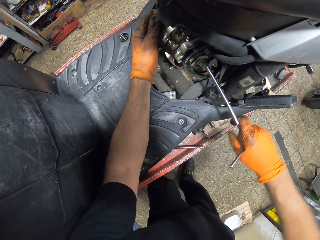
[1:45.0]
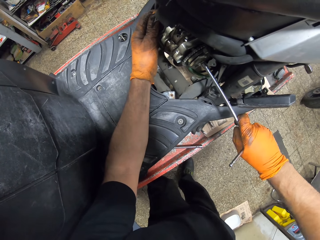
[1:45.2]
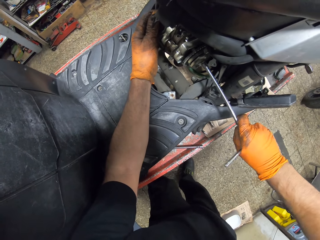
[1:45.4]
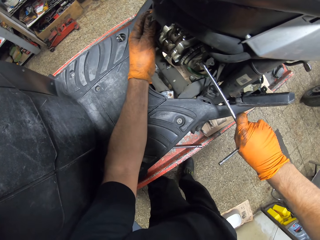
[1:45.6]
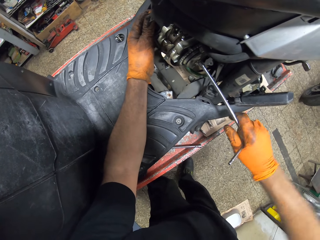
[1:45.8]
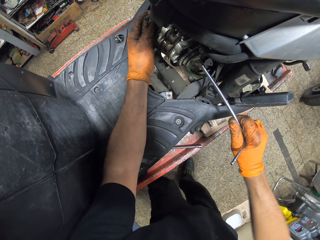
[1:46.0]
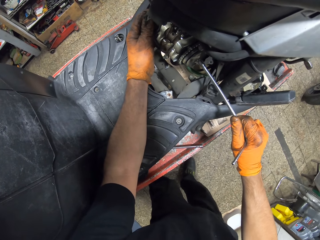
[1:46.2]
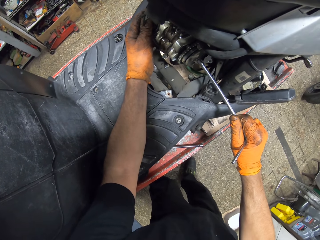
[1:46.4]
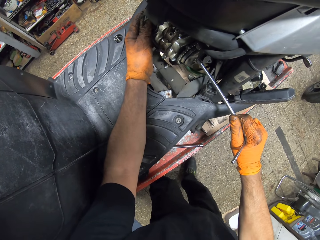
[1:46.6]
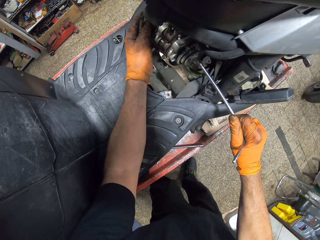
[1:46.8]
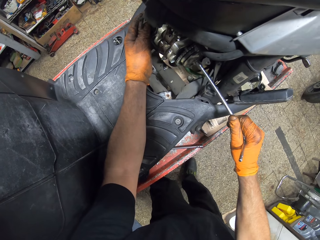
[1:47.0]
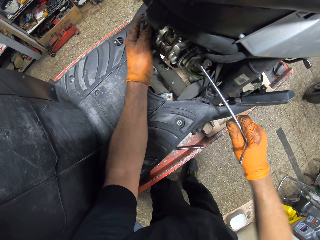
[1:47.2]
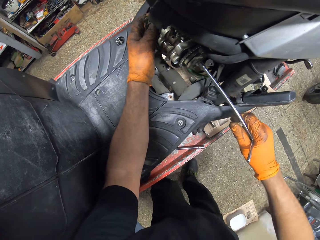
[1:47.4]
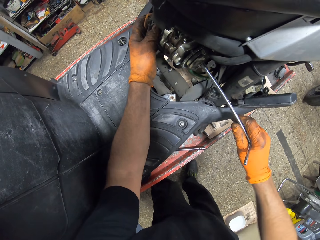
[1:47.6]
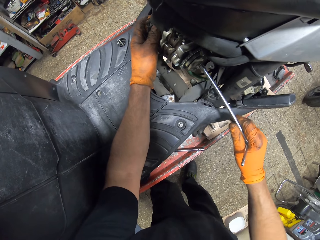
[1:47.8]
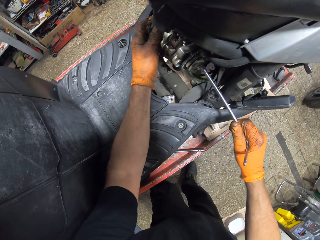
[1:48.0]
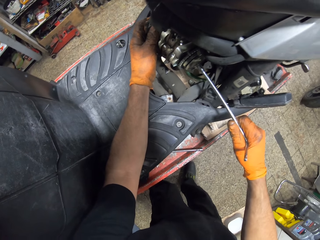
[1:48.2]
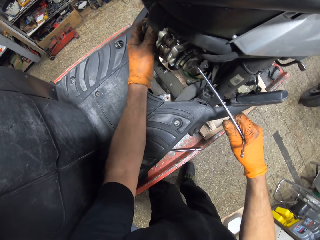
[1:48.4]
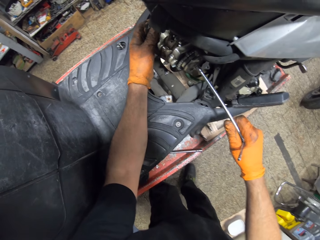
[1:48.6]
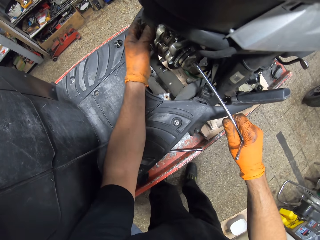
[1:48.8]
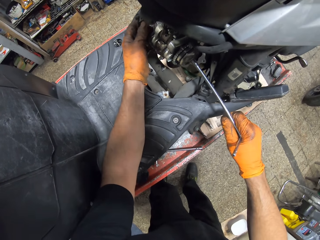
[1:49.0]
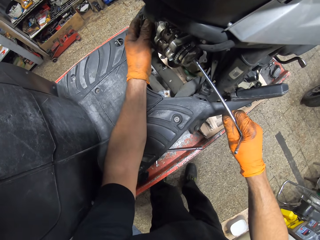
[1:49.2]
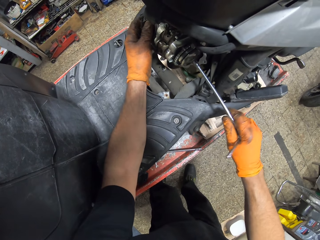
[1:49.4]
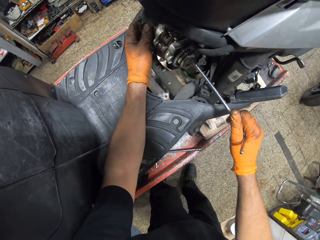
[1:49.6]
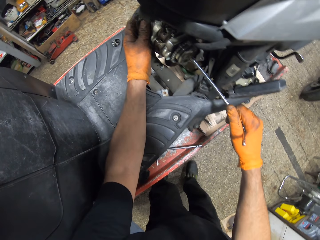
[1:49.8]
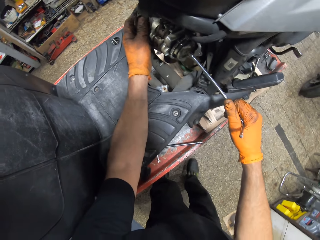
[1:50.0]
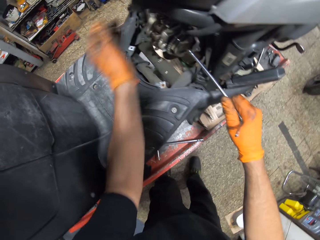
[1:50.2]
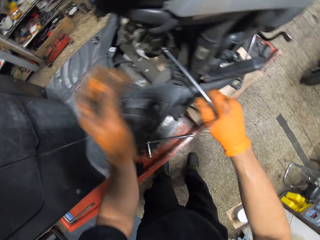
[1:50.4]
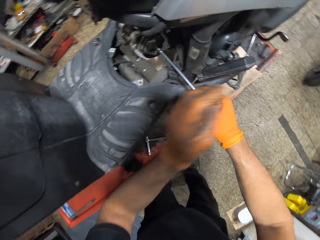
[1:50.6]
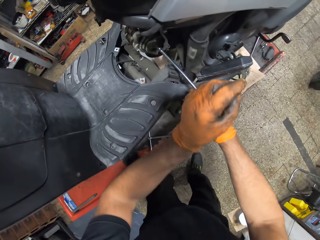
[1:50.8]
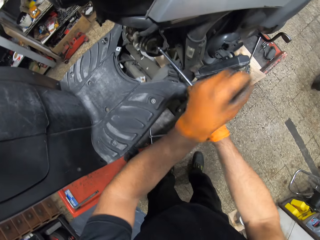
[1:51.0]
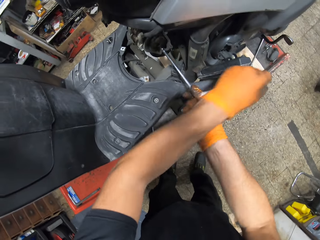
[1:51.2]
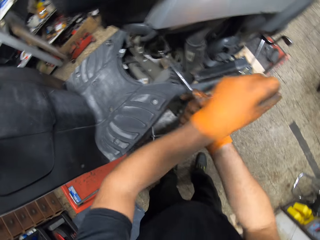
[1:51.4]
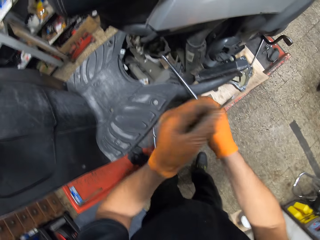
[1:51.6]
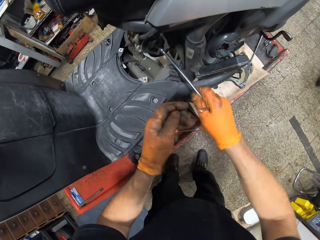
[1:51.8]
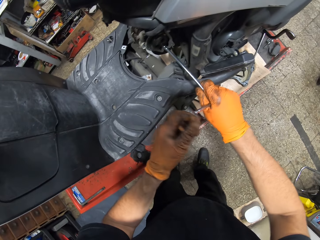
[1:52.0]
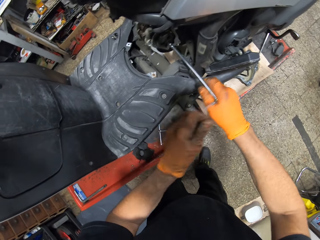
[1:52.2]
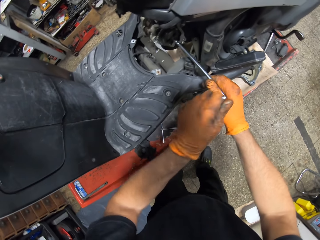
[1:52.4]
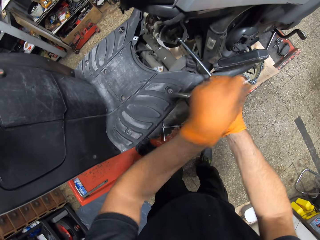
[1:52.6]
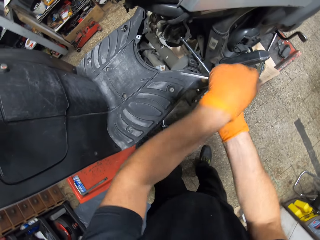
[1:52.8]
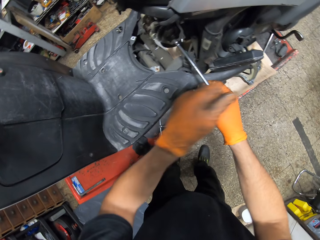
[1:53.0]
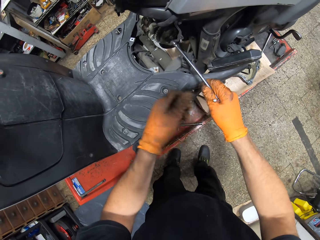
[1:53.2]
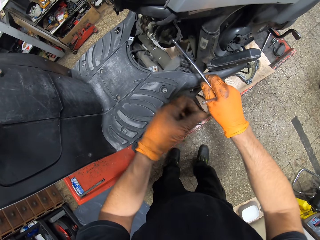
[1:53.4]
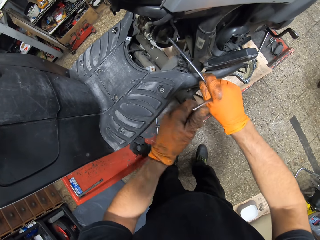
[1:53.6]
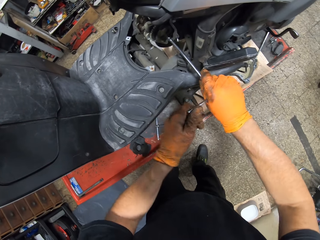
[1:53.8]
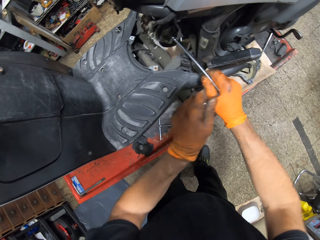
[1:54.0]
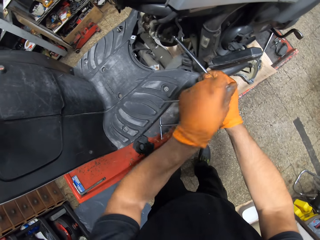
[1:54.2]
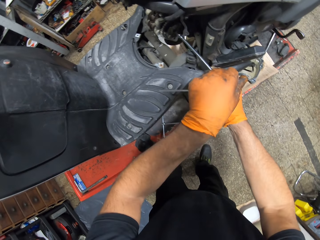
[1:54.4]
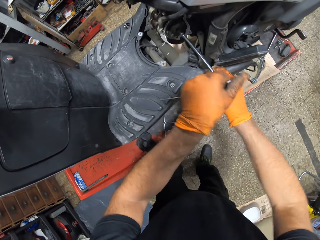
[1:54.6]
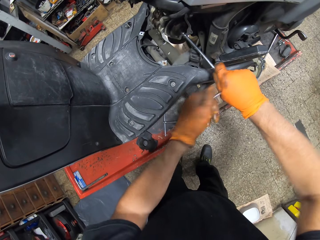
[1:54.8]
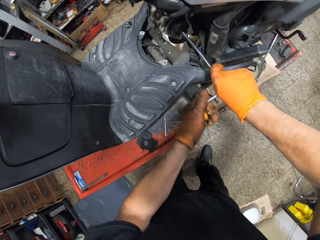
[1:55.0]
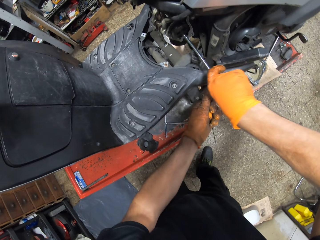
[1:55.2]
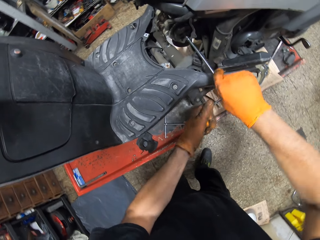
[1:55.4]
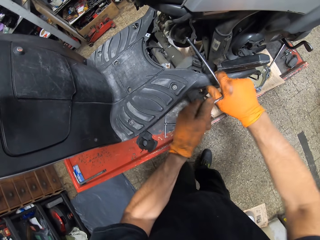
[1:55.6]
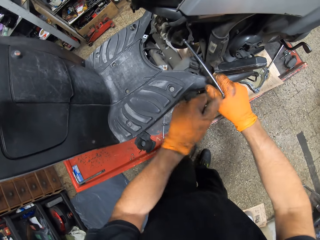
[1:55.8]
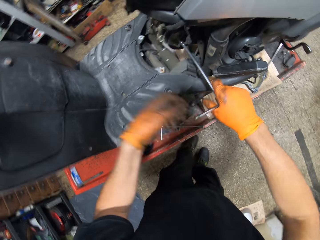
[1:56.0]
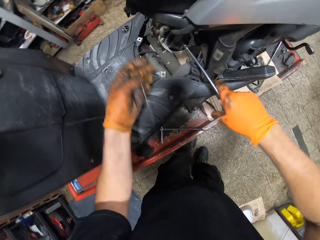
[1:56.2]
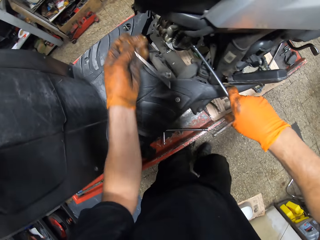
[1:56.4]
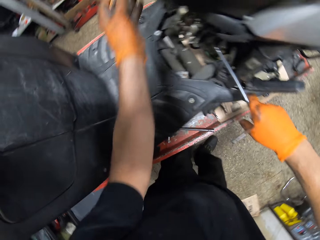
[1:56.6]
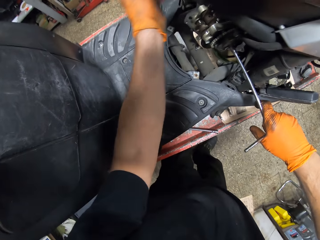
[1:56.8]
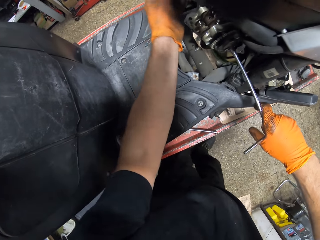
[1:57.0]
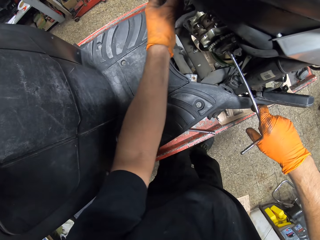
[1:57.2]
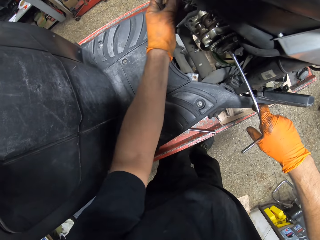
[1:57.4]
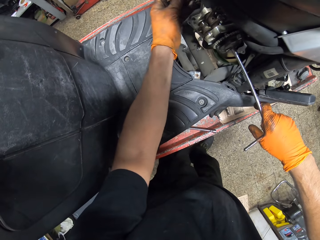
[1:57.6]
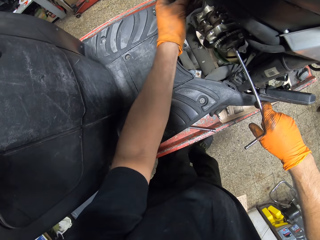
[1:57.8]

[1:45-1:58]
The camera wearer tightens the engine with the wrench. He loosens a bolt in the motorcycle engine with a T spanner in both gloved hands. He places the screwdriver on a bolt with his gloved left hand.

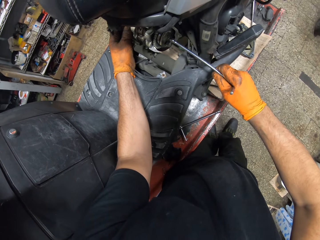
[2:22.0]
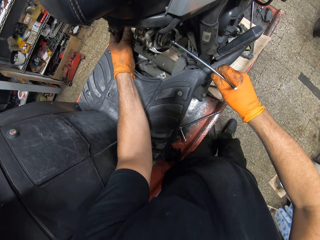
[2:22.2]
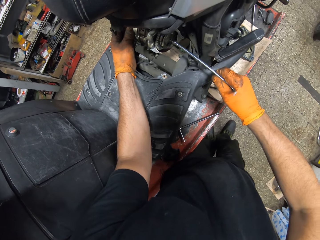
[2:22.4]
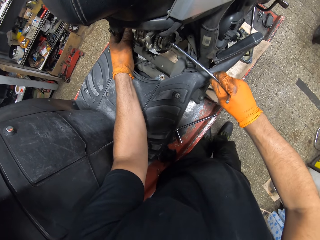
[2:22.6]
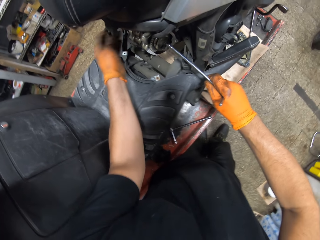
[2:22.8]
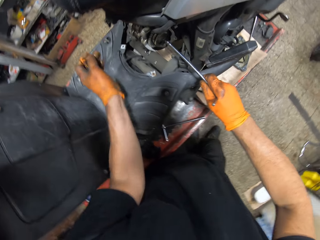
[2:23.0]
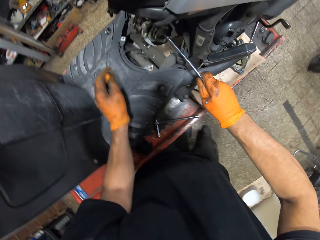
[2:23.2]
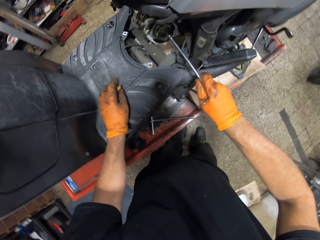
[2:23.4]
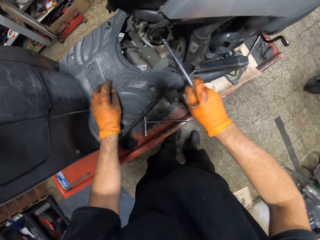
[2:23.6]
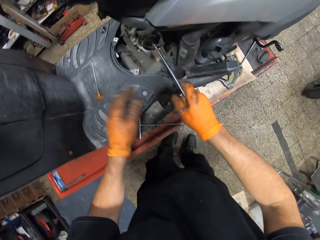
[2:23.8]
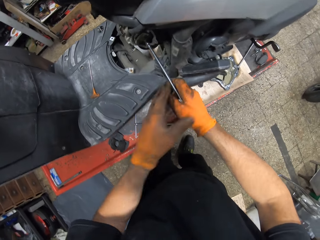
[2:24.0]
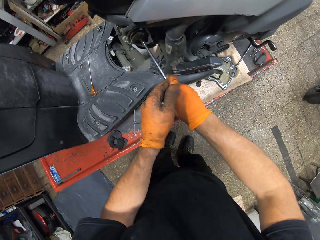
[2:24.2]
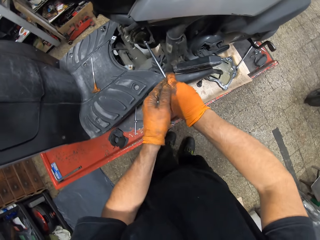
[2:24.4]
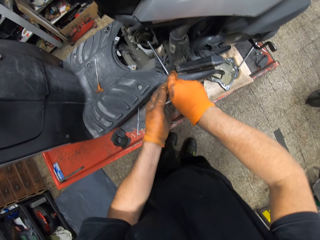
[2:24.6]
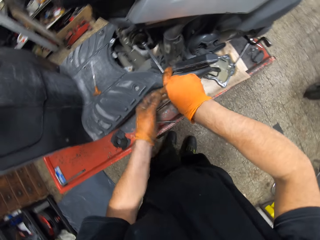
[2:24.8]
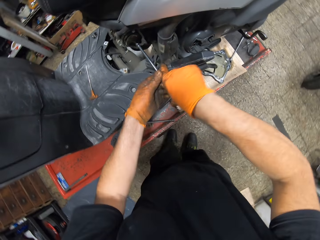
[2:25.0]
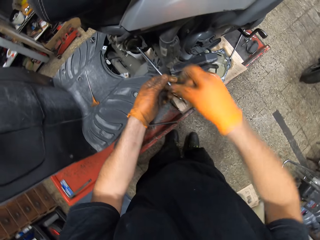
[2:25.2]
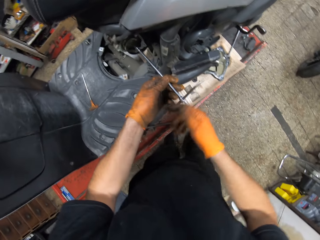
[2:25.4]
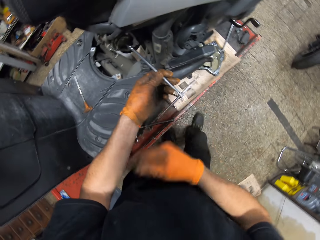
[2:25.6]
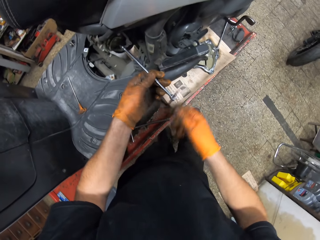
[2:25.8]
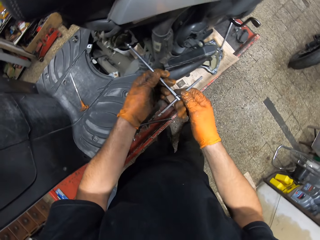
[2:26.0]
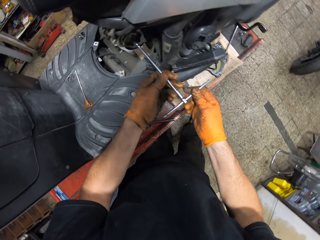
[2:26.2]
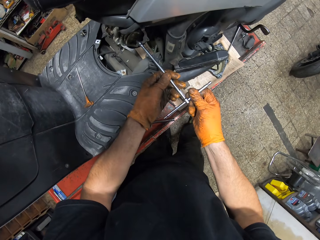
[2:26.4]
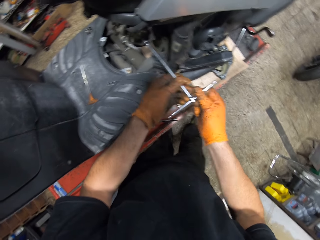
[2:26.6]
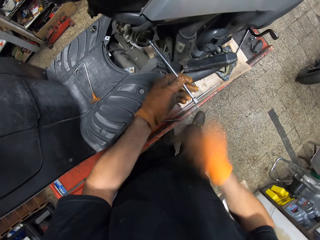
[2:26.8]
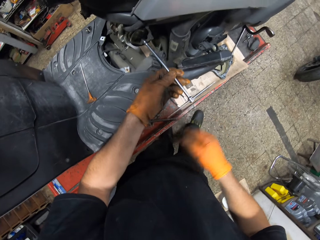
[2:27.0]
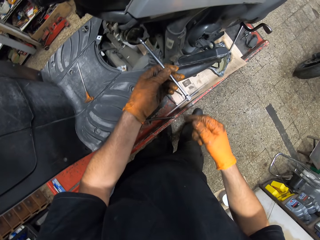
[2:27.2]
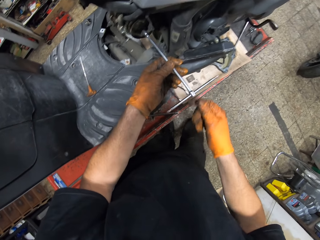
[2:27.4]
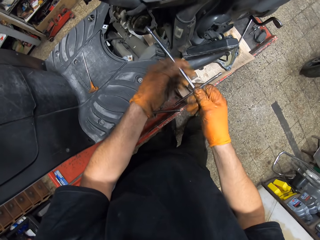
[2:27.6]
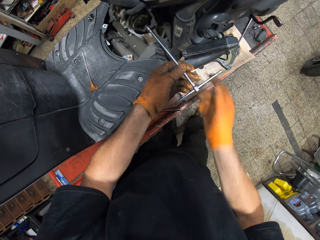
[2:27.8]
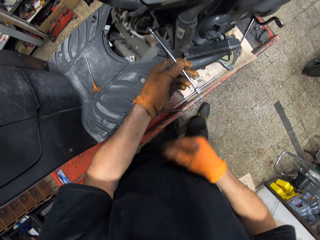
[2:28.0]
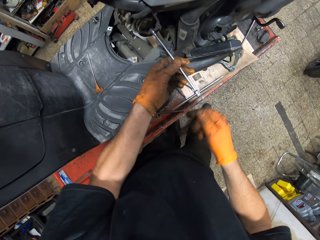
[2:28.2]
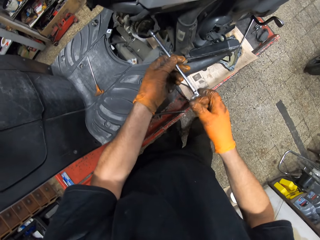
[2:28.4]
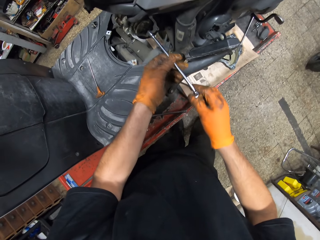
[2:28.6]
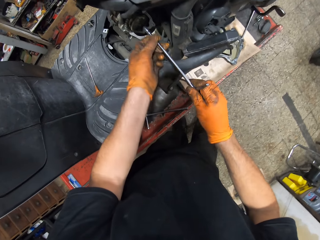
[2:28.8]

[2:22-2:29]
The camera wearer drops the screwdriver in his gloved left hand on the motorcycle. He places the screwdriver on the motor with his gloved left hand. He loosens the nut on the engine. He turns the T spanner in his gloved left hand anticlockwise with his gloved right hand.

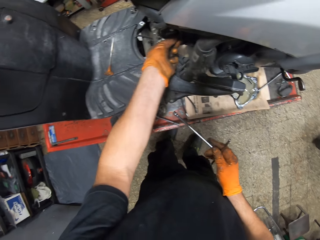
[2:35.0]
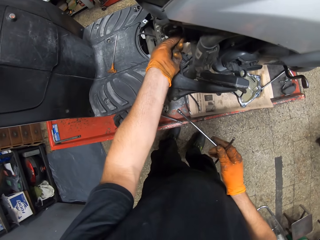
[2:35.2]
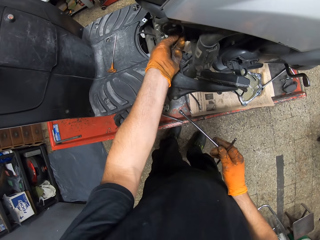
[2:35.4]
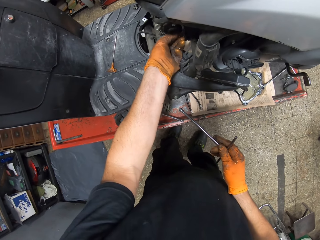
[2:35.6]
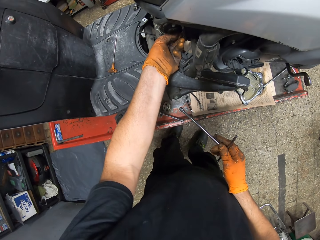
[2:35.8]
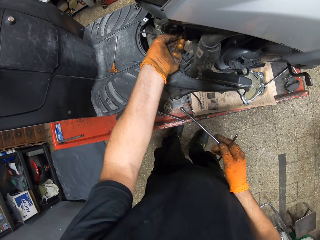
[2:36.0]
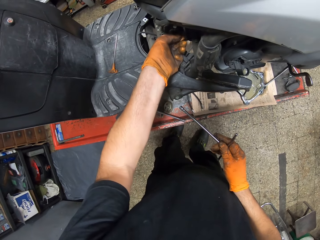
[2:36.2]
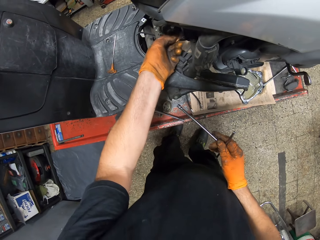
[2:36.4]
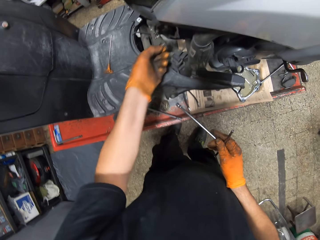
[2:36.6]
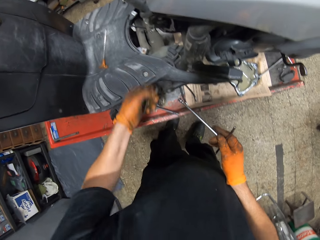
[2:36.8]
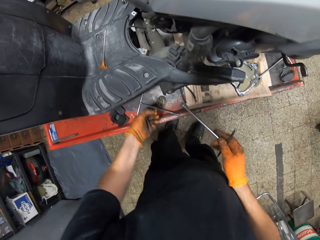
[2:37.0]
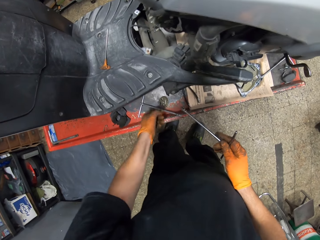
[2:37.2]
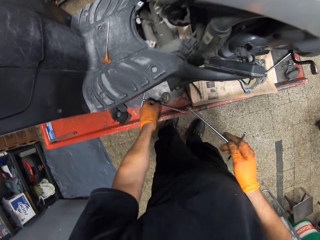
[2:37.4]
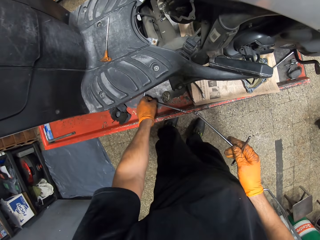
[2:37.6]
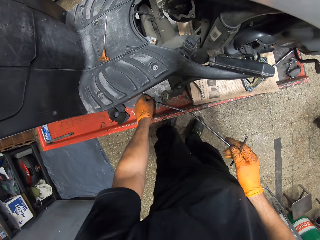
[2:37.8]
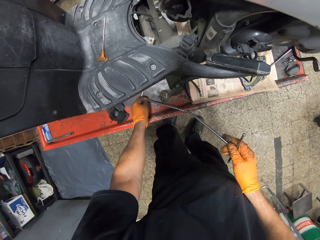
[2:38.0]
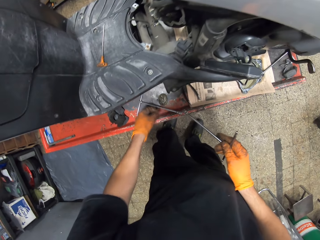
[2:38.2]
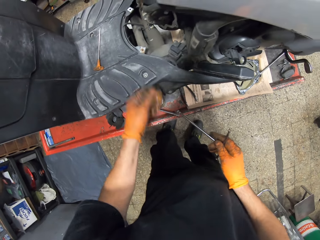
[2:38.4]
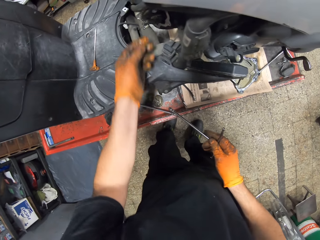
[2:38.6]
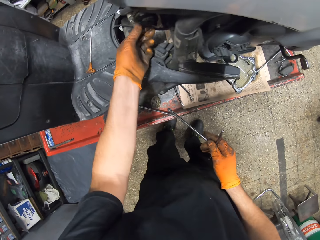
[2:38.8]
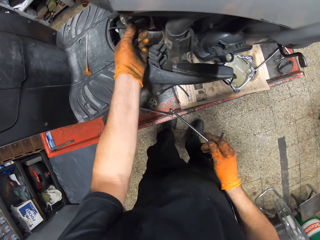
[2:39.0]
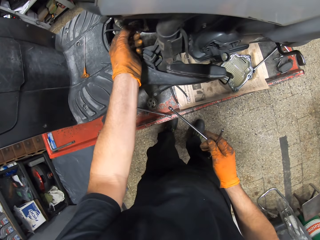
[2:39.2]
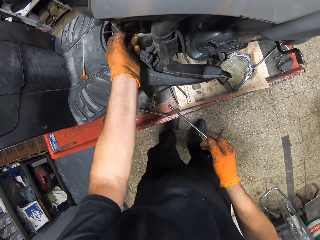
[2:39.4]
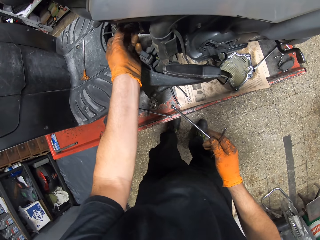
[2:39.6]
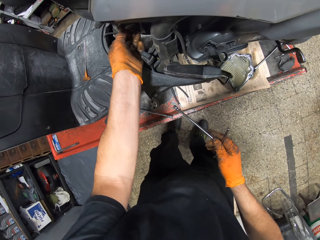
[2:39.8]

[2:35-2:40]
The camera wearer picks the nut from the engine. He brings out a metal from the motorcycle engine with his gloved left hand. He drops the nut on the table.
